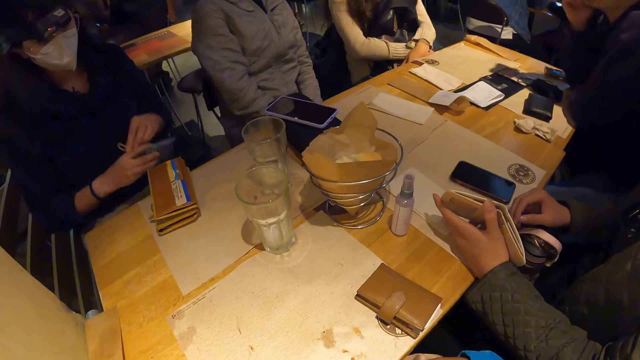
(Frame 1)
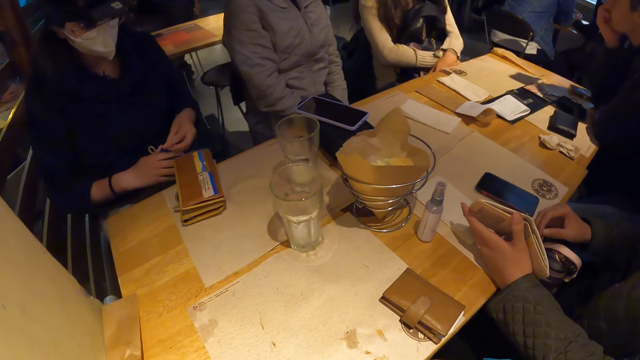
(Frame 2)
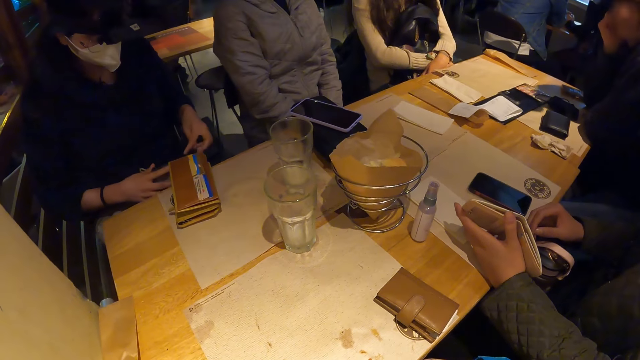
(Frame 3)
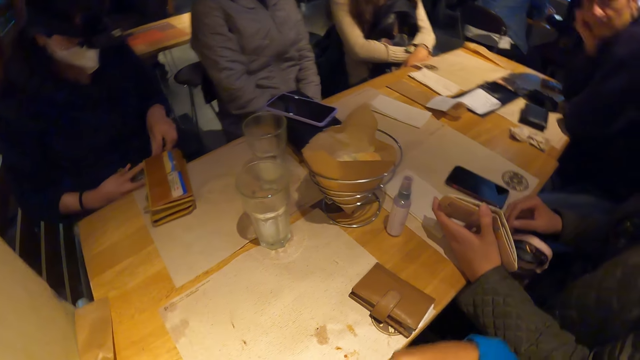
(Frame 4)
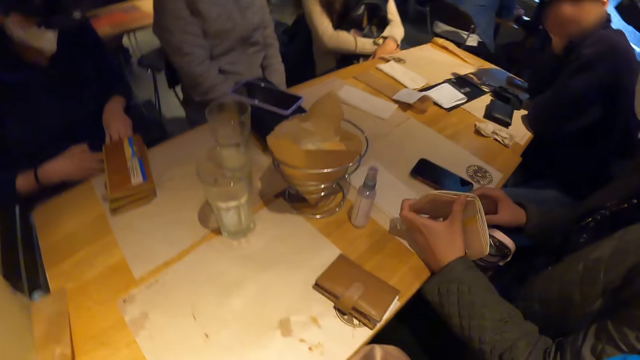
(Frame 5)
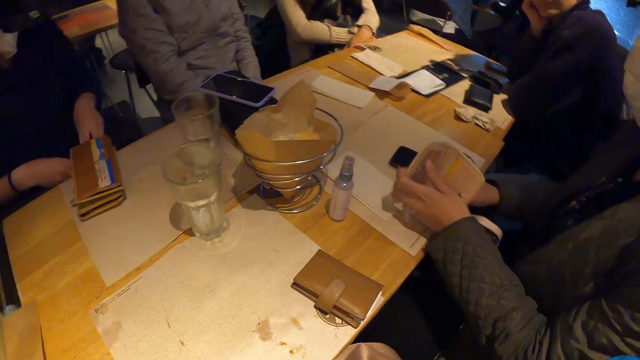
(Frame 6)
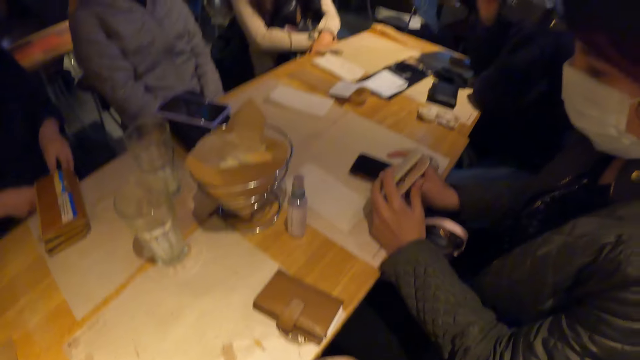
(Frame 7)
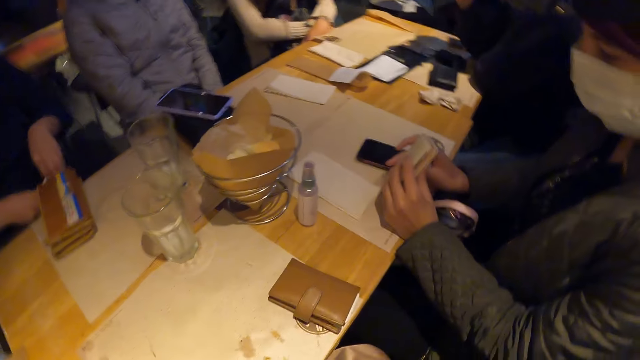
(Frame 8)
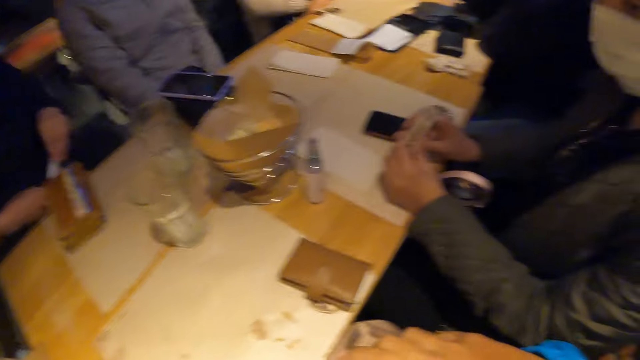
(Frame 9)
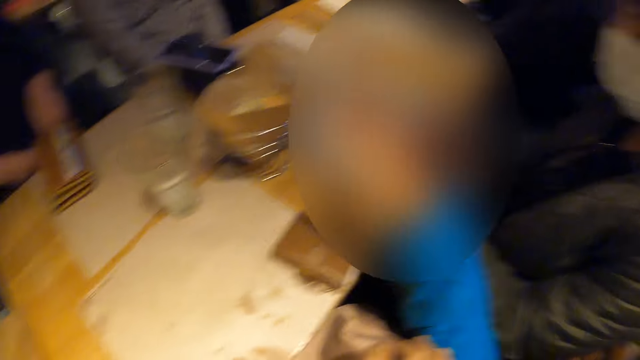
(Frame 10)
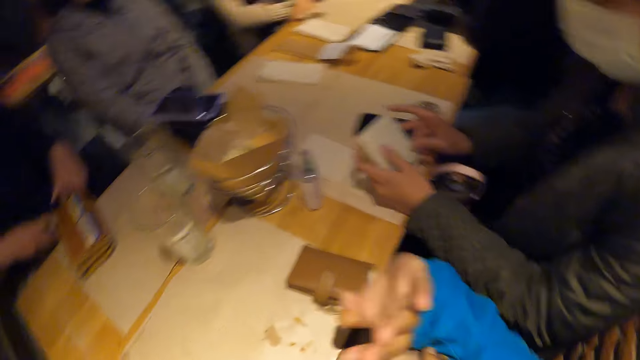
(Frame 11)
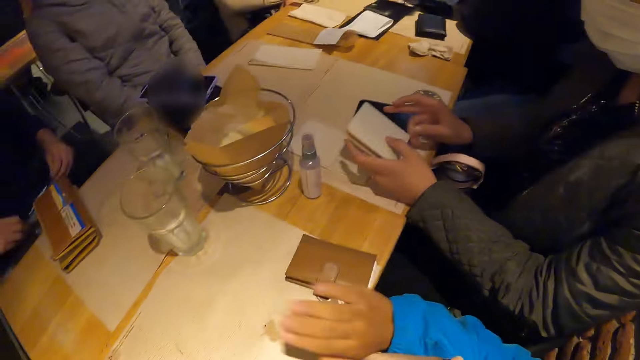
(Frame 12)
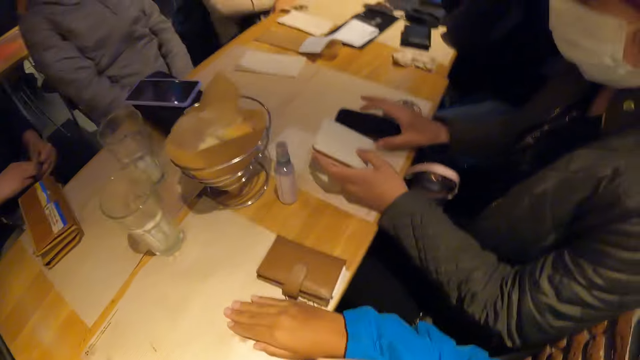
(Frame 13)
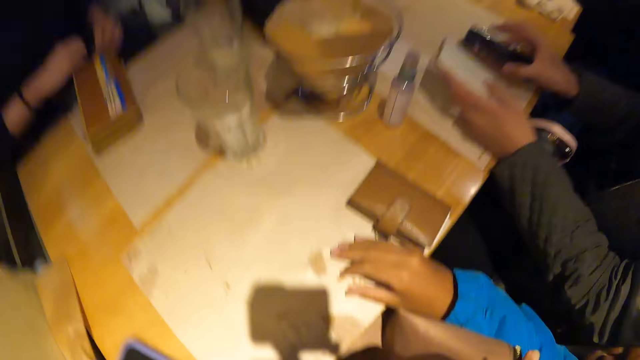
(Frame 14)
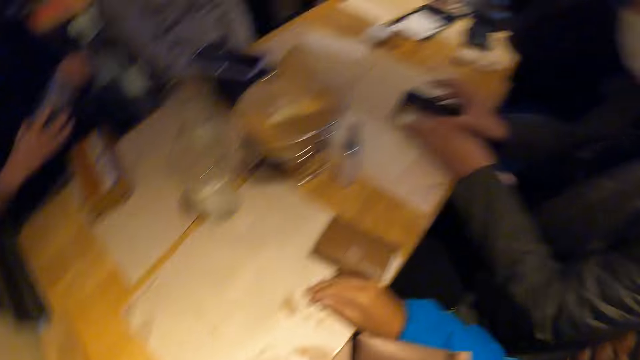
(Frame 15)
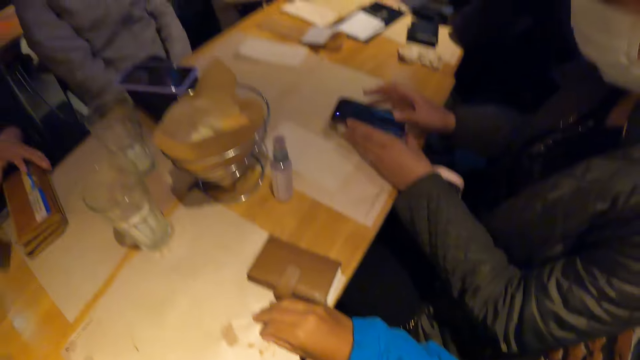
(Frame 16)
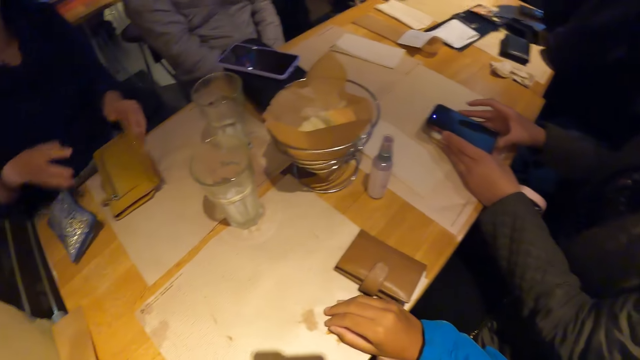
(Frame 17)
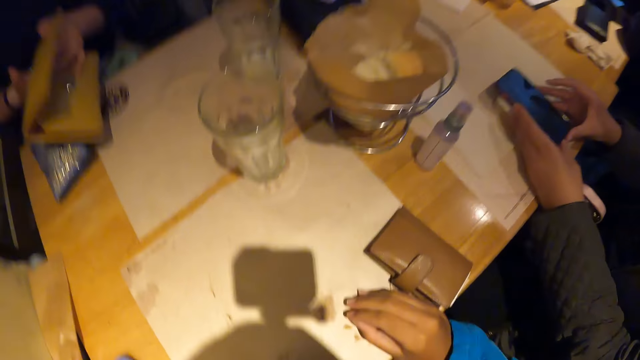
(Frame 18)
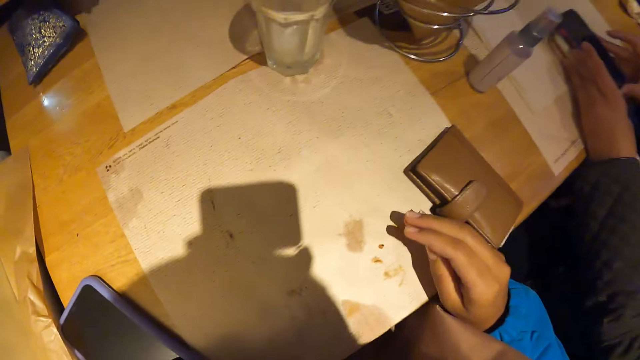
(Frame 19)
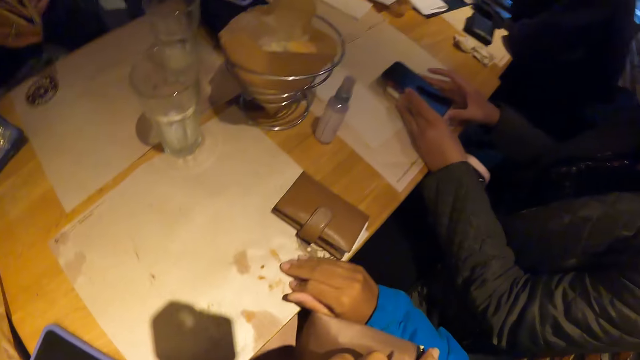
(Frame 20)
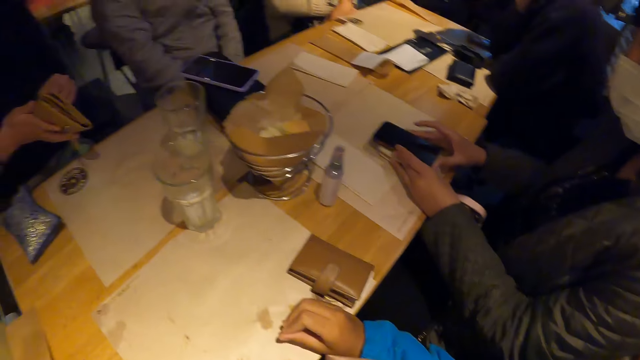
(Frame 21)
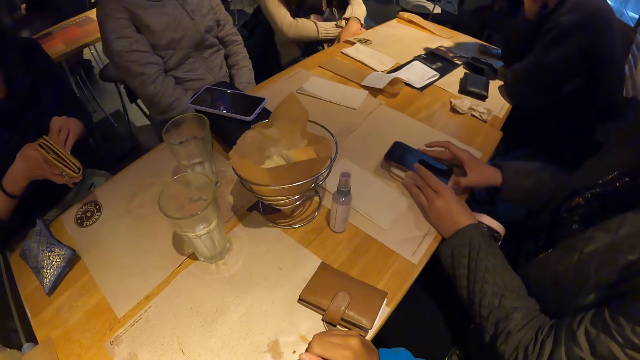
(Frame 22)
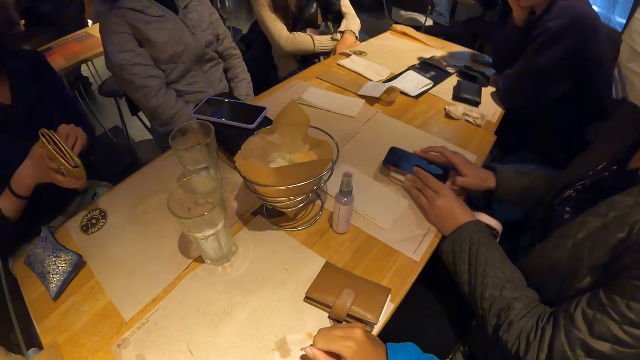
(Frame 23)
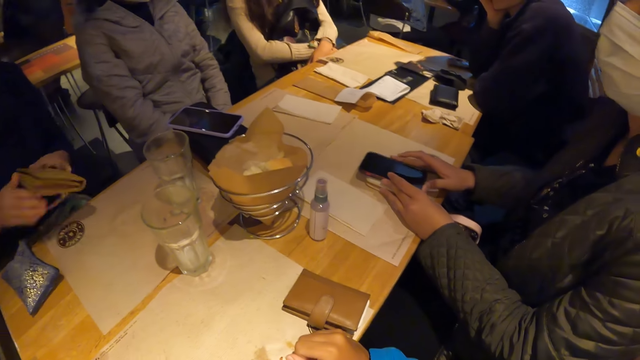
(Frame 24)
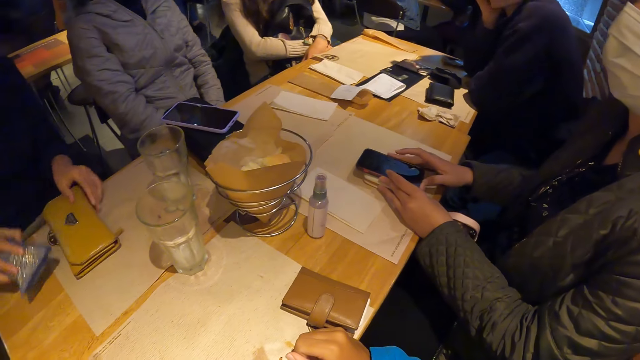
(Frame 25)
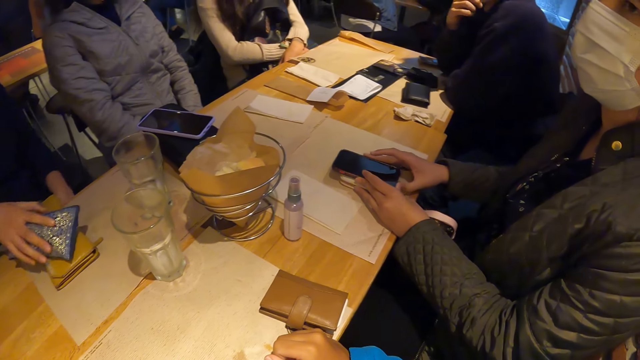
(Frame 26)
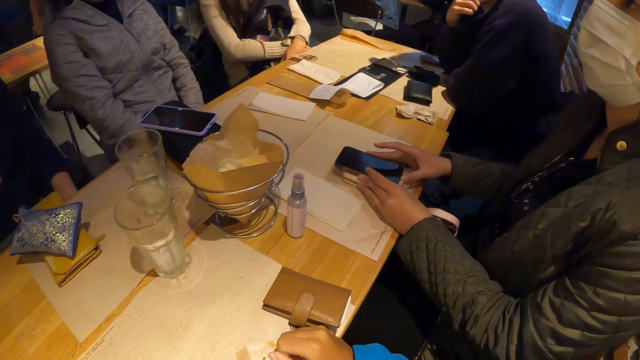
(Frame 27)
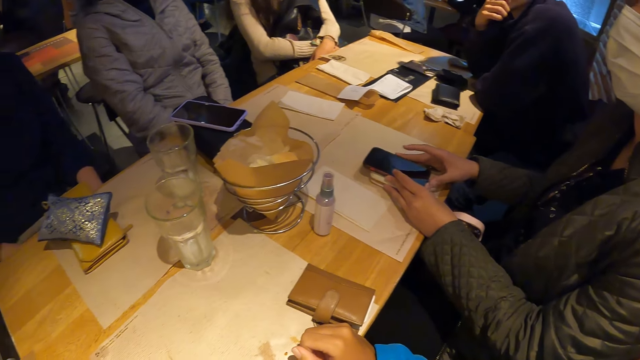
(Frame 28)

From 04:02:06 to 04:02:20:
The woman unzips the purse in her right hand with her left hand. Another woman closes the purse in her right hand with her left hand. The first woman removes a card in the purse with her left hand. The other woman picks up the phone on the table mat on the table with her right hand and drops the purse on the table mat on the table with her left hand. The first woman zips the purse in her left hand with her right hand. The camera wearer touches the table. The other woman drops the phone on the purse on the table mat on the table with her right hand. The first woman drops the purse on the table with her right hand, opens the purse on the table mat on the table with her left hand, carries the purse on the table mat on the table with both hands, and closes the purse in her right hand with her left hand. The other woman adjusts the phone together with the purse on the table mat on the table with both hands. The first woman drops the purse on the table mat on the table with her left hand, picks up the purse on the table with her right hand, and drops the purse on the purse on the table mat on the table with her right hand.

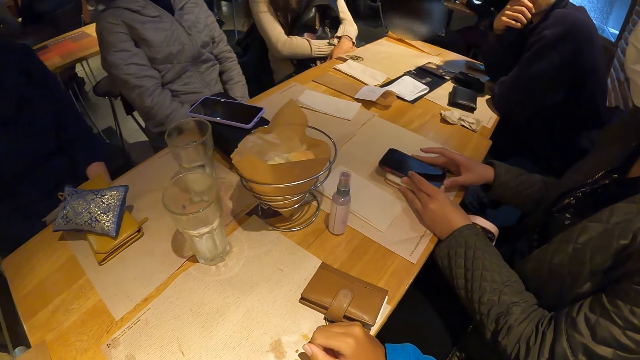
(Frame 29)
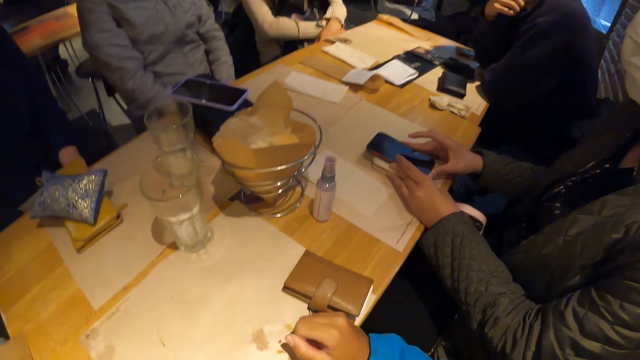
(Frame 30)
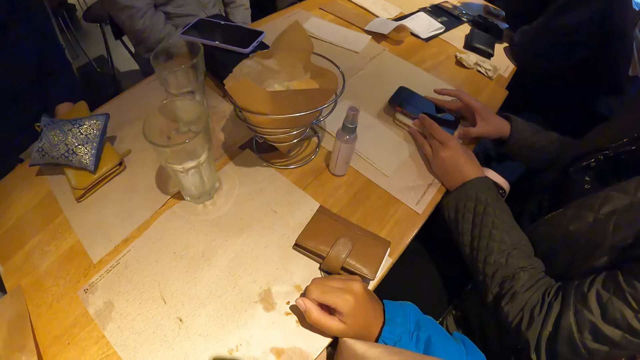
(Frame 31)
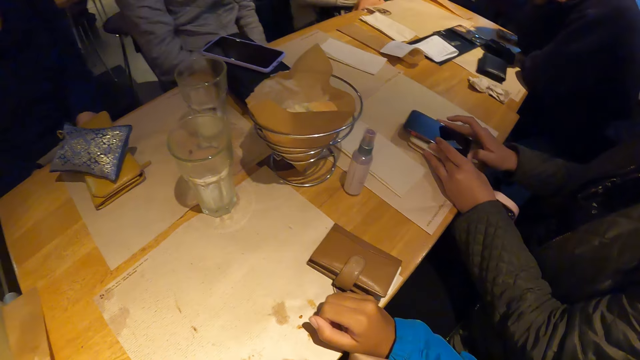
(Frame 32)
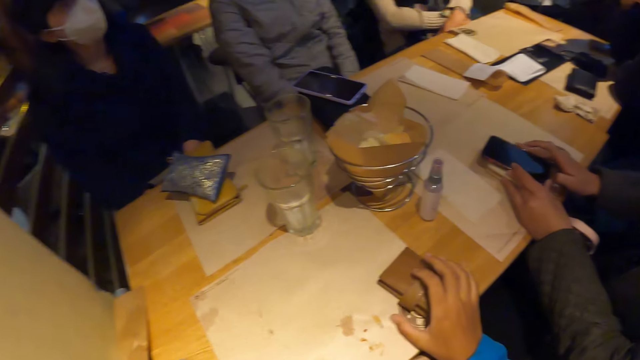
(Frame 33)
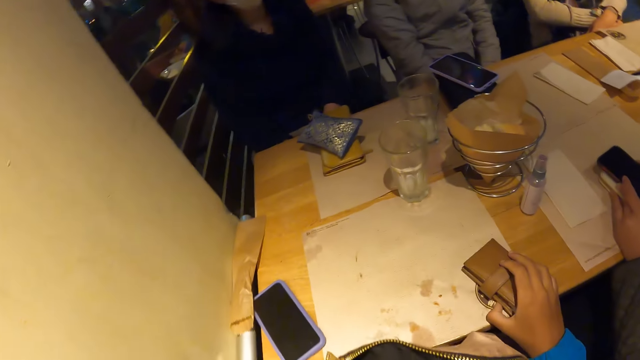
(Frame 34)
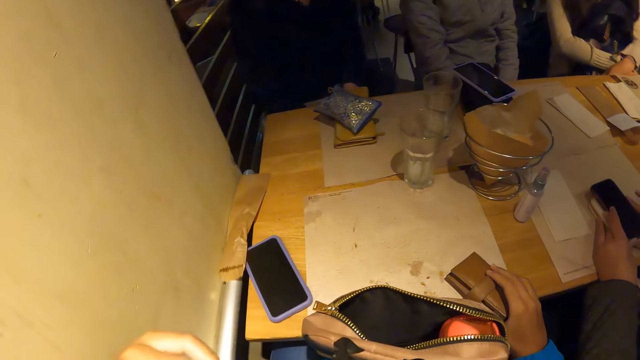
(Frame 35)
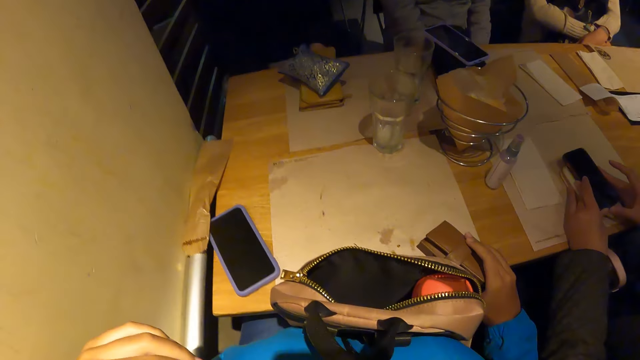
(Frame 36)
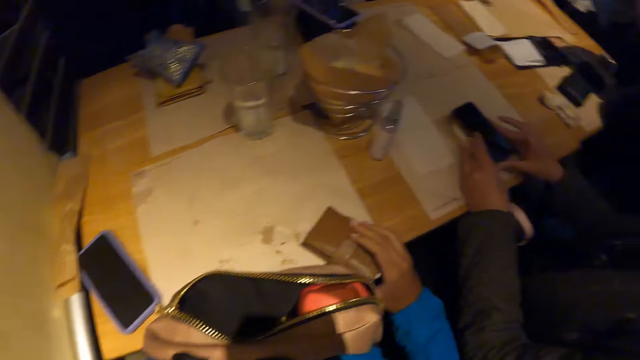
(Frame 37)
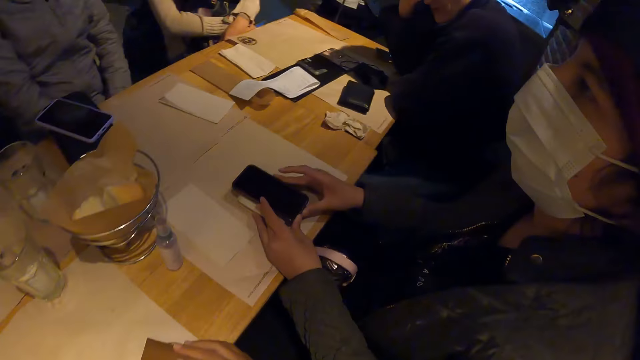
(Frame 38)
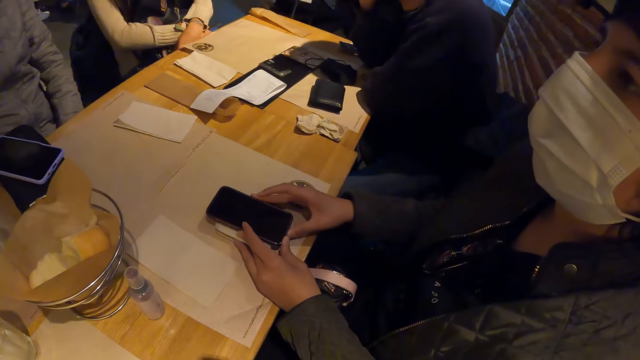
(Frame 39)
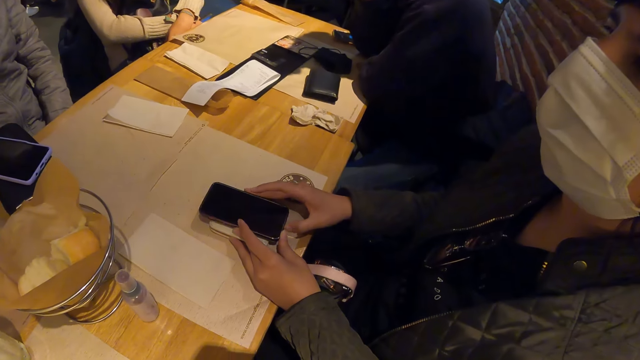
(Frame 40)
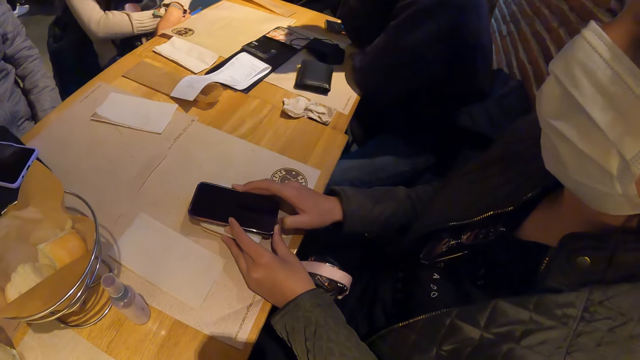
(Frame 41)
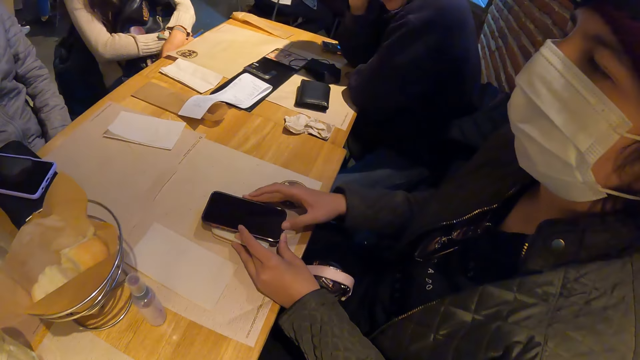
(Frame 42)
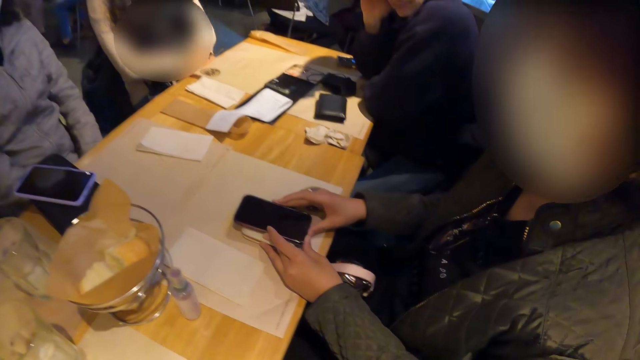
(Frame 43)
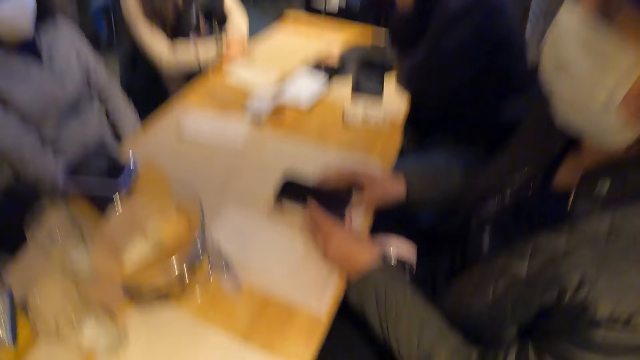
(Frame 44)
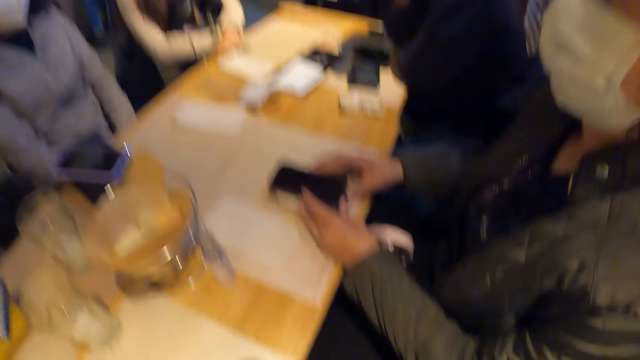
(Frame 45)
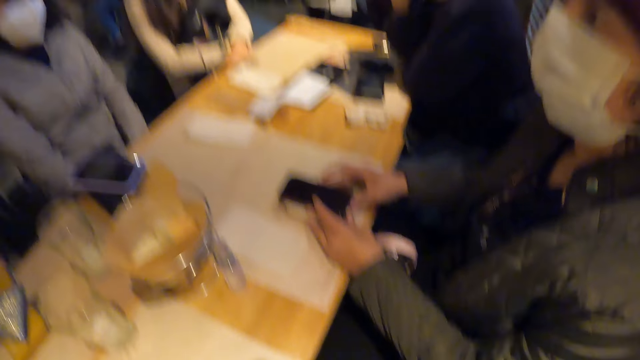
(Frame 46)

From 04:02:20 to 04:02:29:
The camera wearer moves the purse on the table mat on the table with her right hand. She holds the purse. A woman holds the phone.
